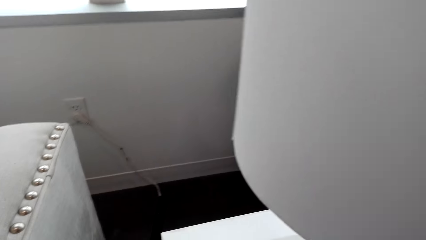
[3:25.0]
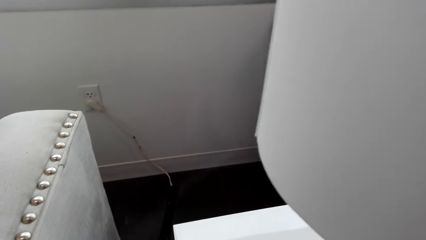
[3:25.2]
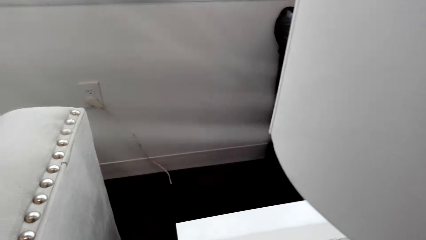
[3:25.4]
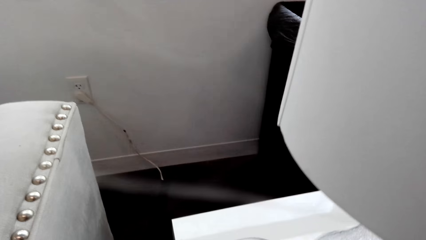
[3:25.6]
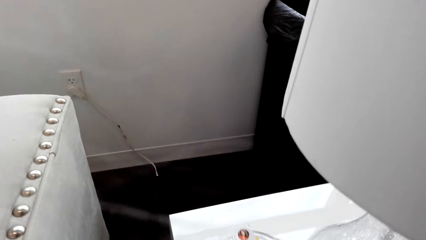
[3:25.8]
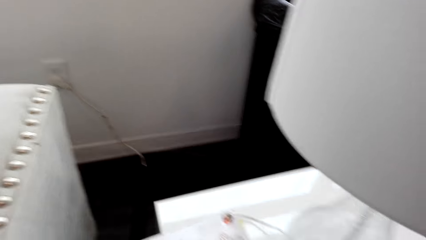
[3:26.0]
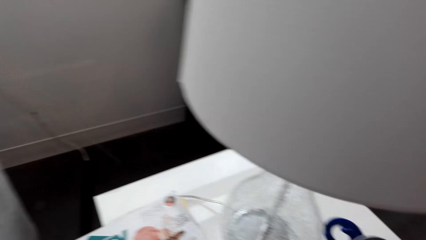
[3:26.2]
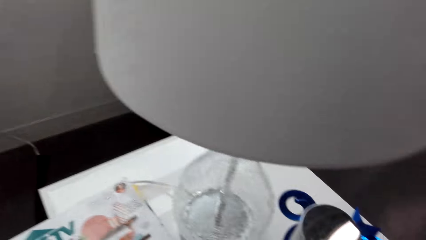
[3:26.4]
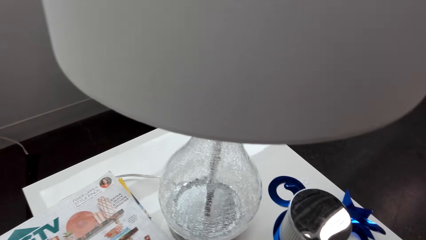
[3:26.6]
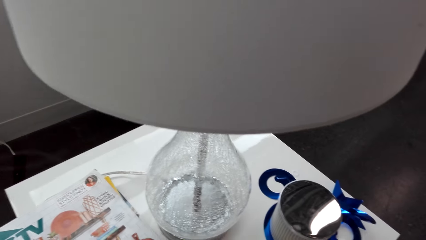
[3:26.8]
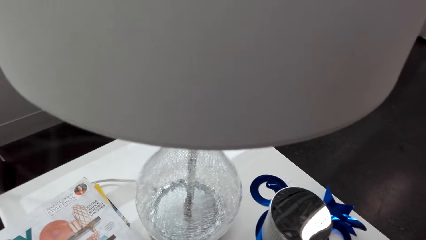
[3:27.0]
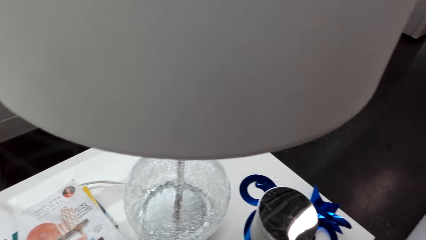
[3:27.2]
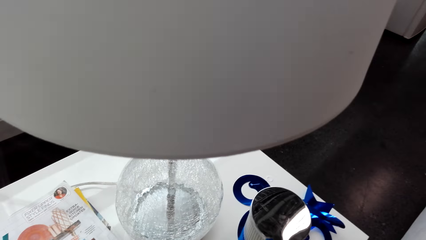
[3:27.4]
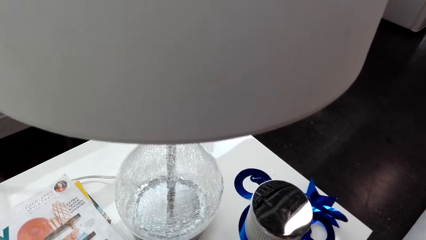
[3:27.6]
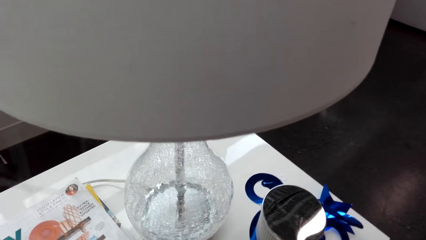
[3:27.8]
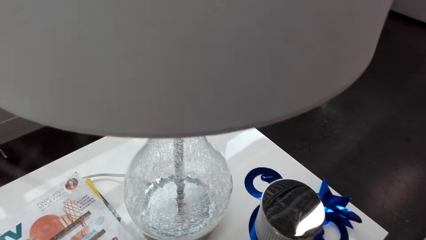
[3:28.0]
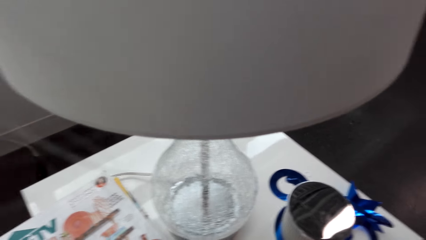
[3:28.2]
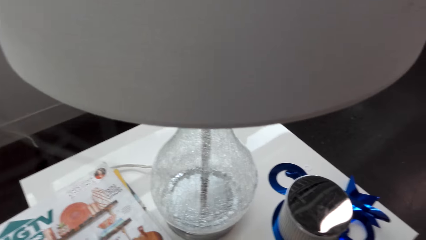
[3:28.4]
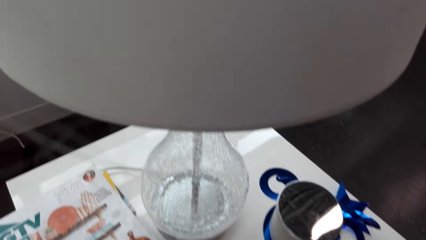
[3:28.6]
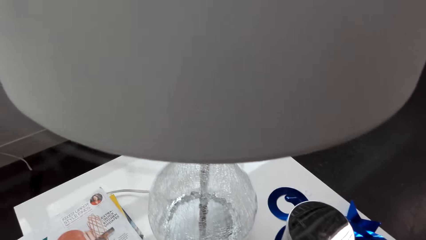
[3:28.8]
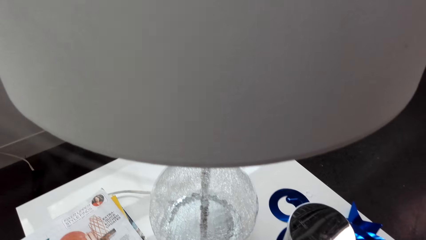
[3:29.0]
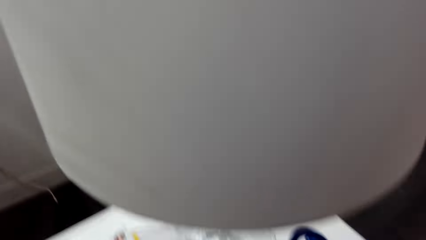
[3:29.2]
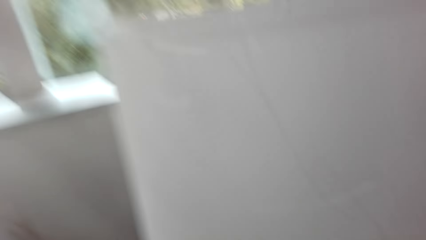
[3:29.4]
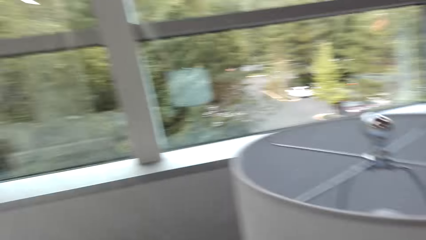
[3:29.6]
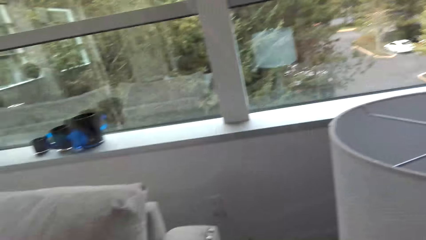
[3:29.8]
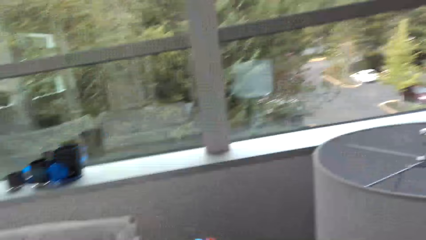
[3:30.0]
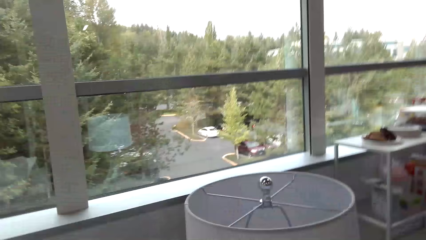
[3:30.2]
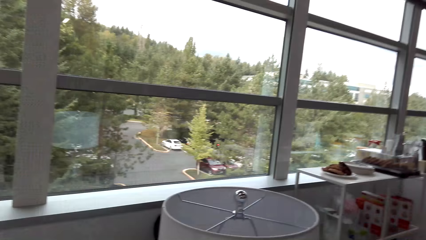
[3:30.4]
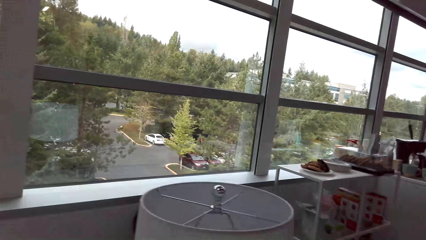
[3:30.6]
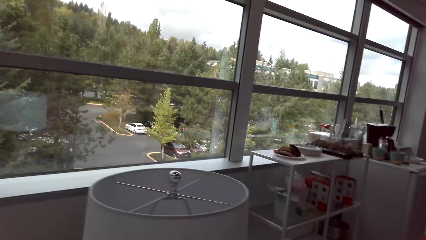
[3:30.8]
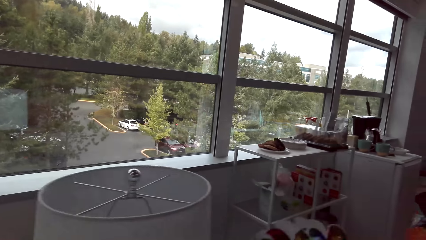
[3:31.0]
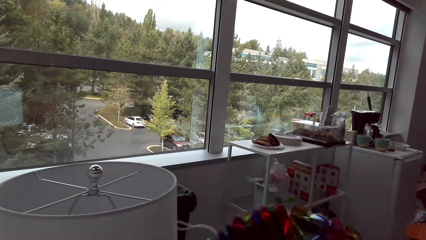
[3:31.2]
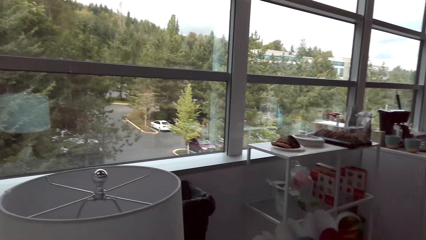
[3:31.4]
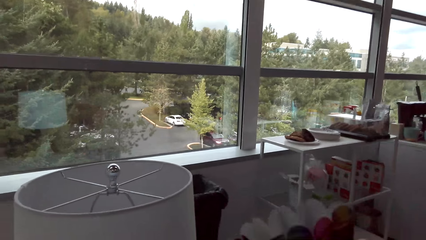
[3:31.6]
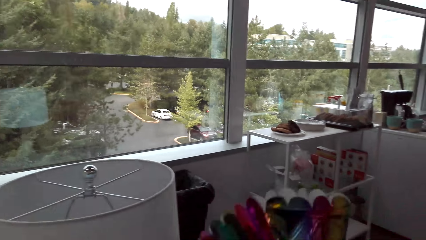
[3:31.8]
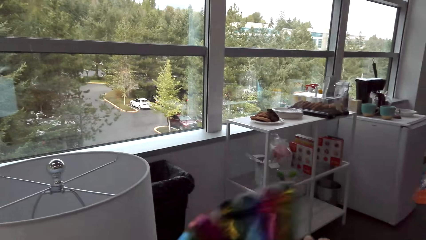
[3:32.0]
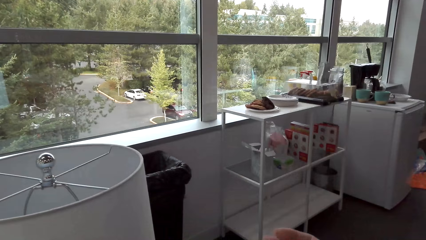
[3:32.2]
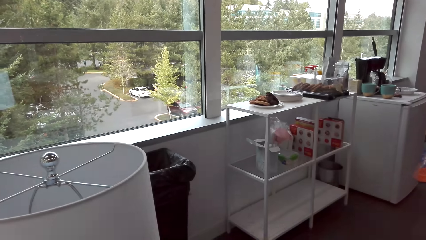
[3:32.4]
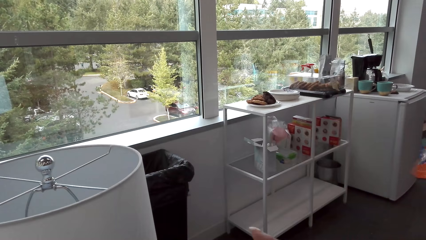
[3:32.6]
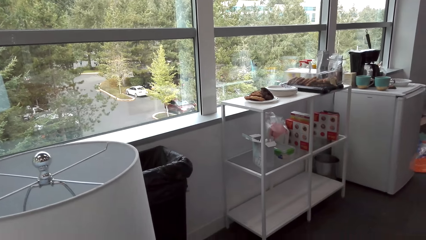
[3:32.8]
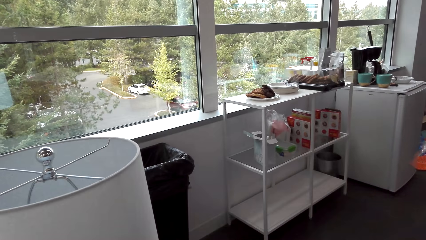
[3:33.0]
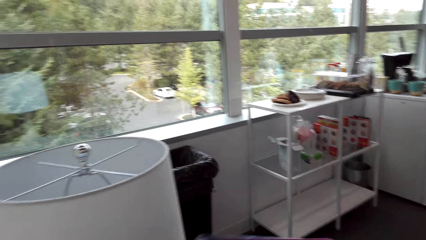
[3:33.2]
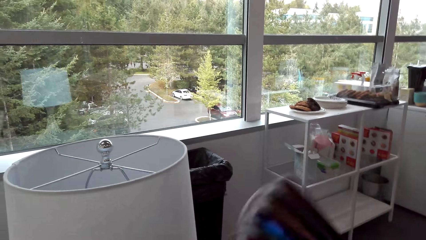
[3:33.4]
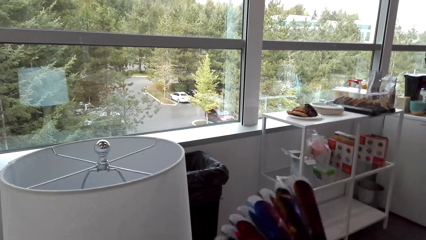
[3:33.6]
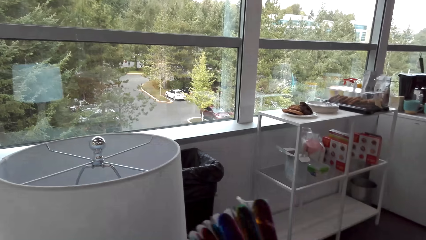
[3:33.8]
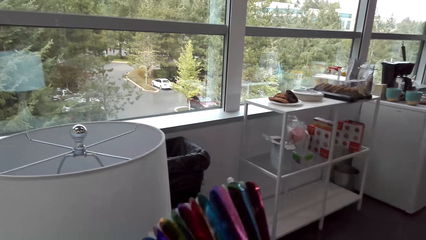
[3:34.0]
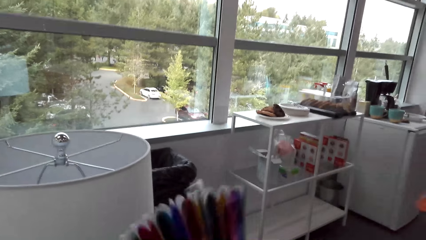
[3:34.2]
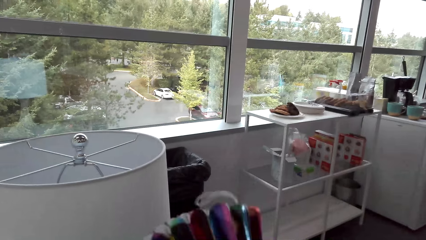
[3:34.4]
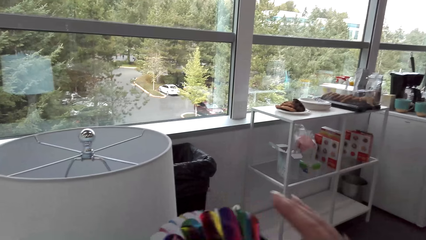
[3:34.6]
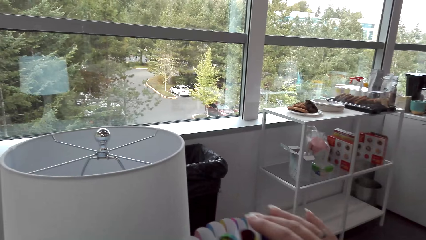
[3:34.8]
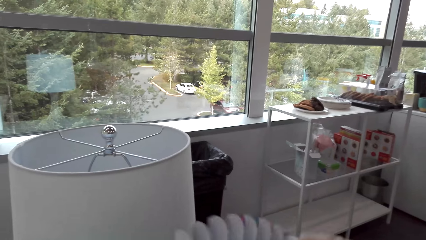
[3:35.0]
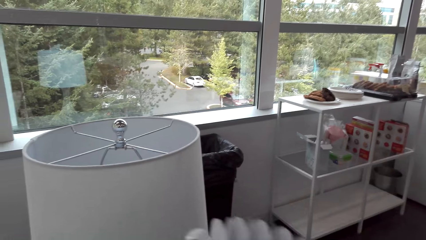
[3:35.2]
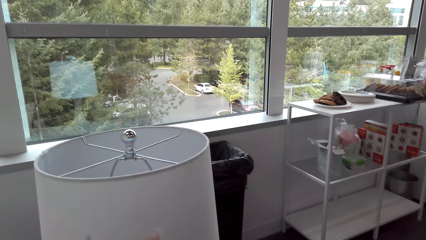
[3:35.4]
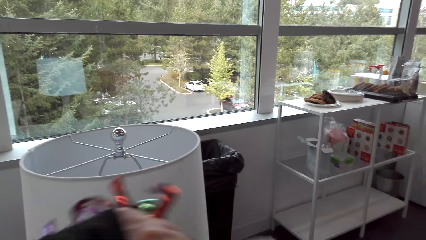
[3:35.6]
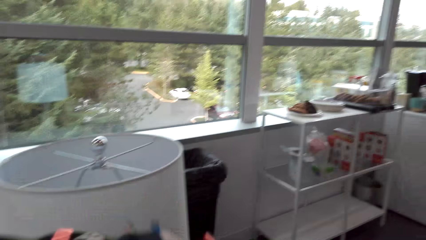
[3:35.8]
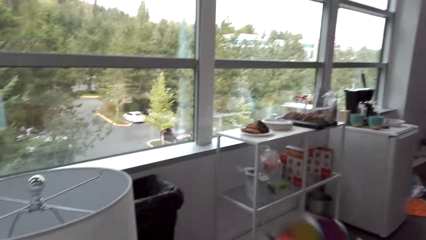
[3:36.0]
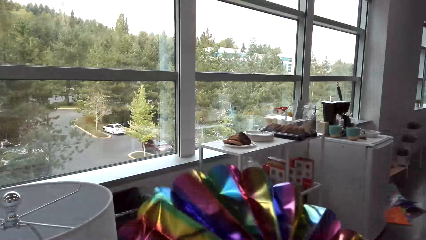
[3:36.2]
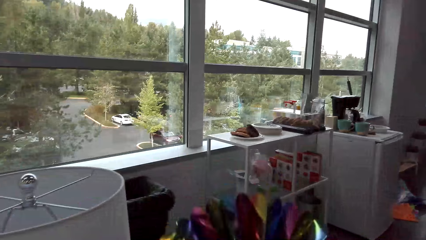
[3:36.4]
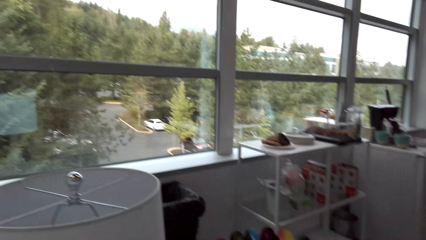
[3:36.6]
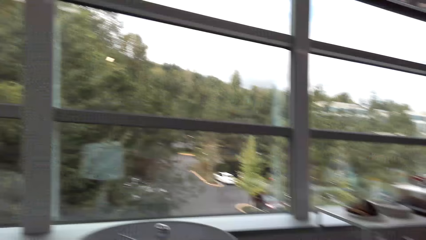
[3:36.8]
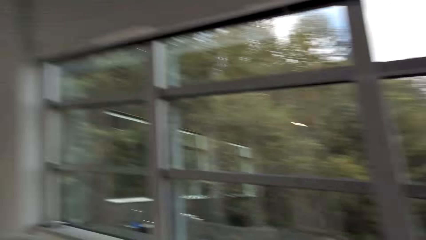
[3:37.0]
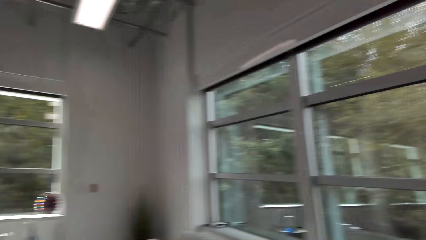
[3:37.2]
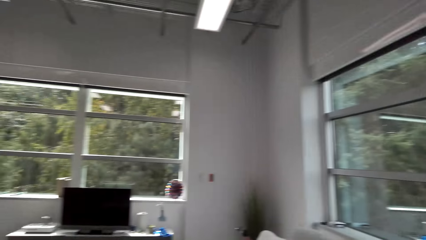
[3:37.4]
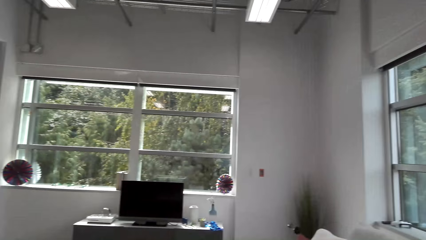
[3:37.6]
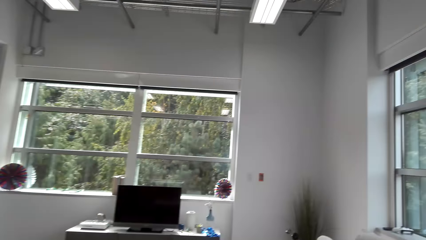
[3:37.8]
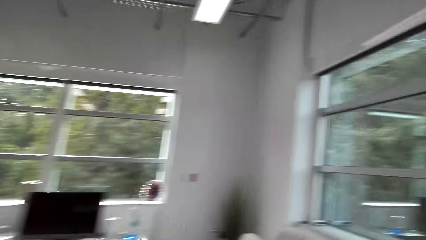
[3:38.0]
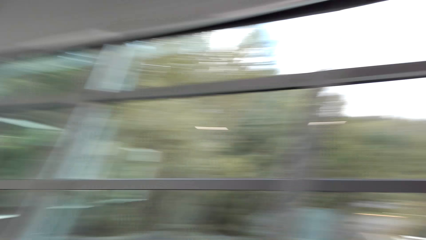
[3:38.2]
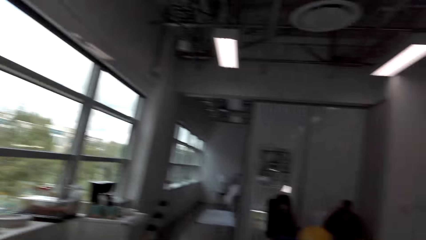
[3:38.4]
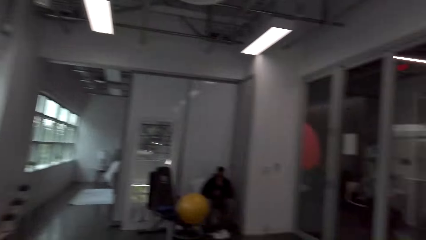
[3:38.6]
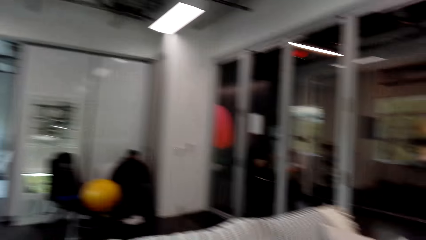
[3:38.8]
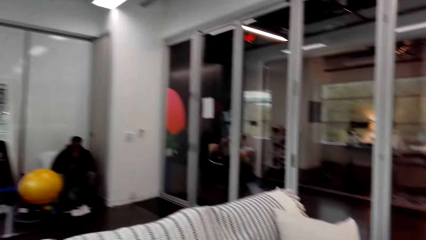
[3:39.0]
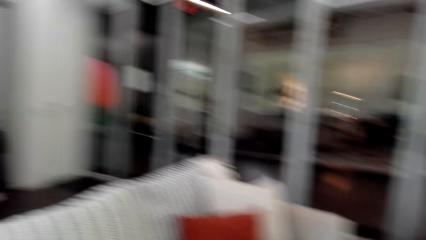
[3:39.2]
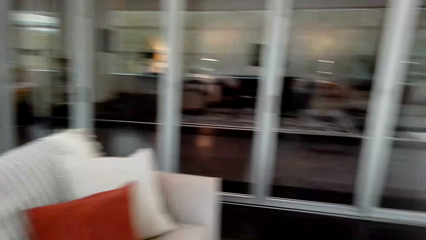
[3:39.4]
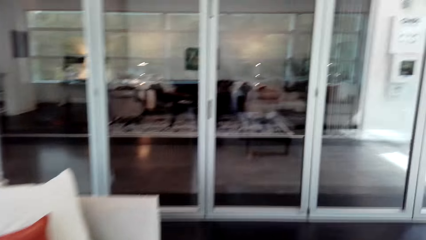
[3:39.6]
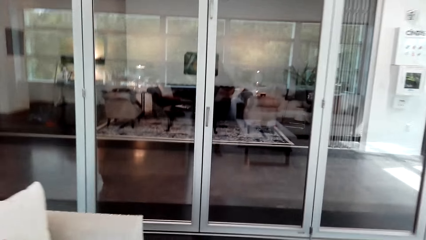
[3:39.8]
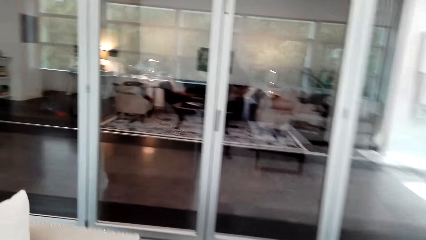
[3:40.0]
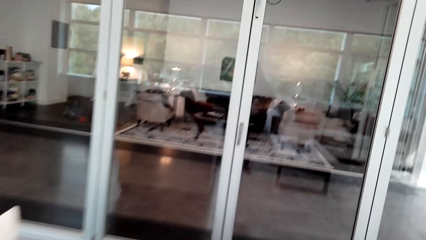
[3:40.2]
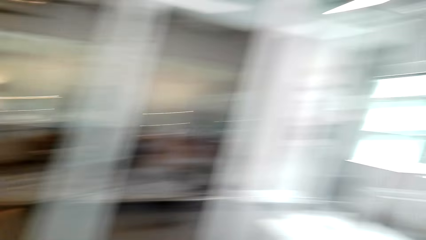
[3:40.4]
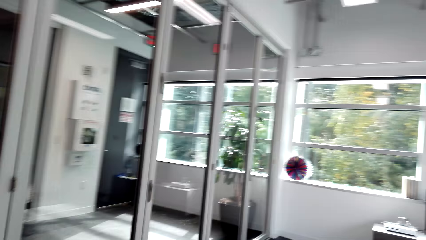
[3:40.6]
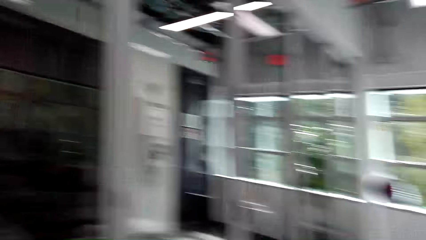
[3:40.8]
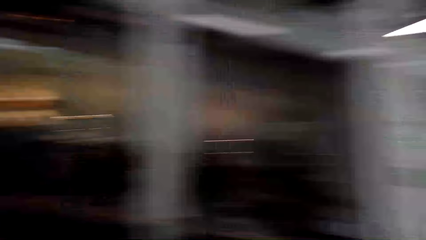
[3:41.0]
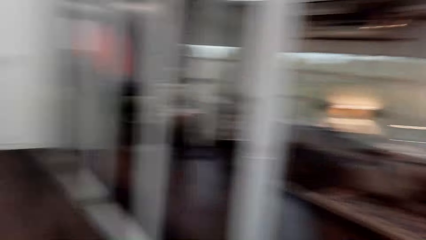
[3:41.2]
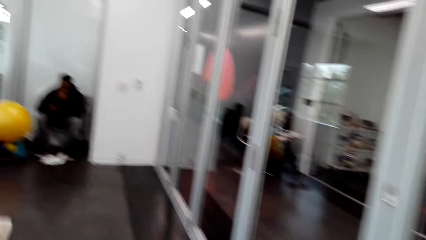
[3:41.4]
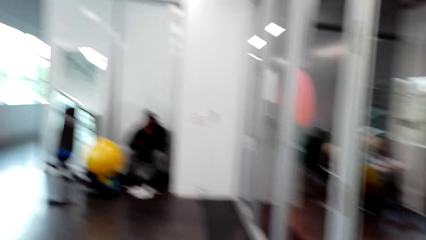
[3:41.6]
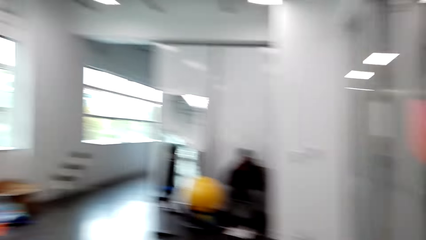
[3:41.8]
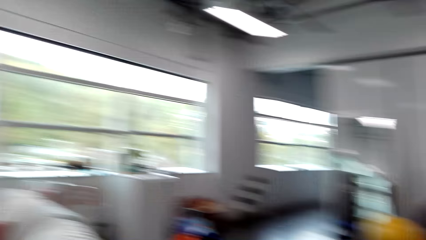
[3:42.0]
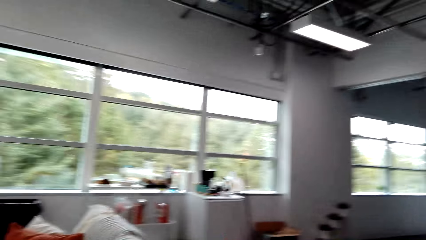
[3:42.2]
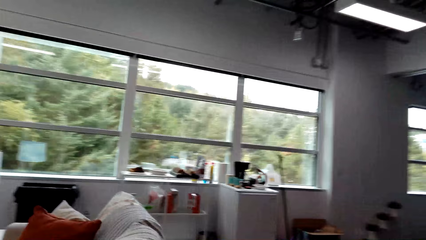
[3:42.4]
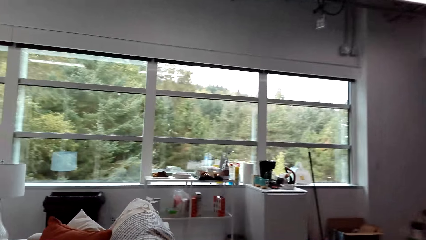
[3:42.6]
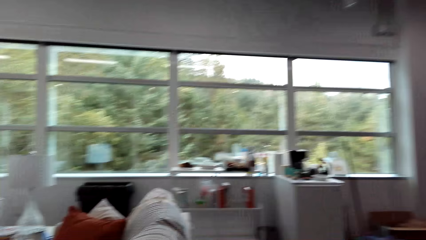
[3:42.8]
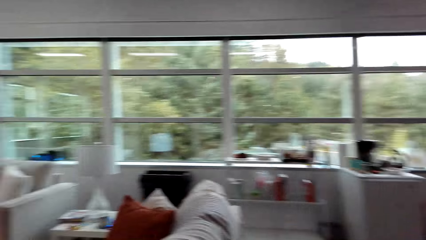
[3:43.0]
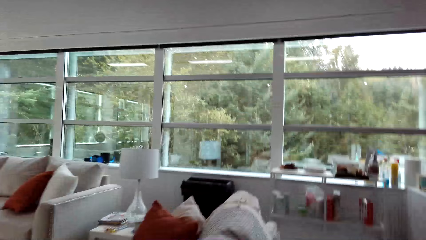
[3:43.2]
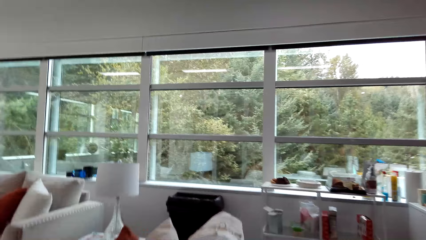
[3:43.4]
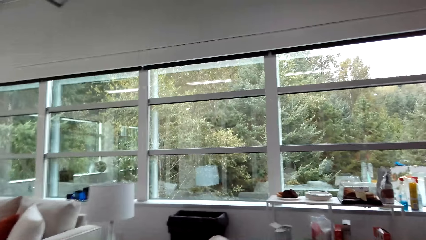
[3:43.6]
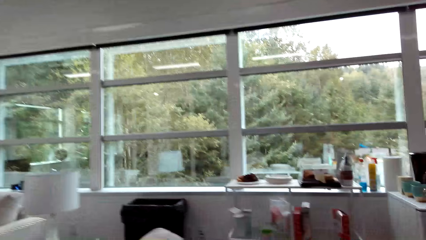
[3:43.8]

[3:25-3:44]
The camera wearer decorates the room with the glitter sheet. They walk around the room.
